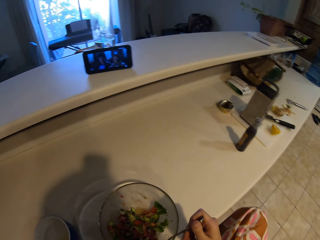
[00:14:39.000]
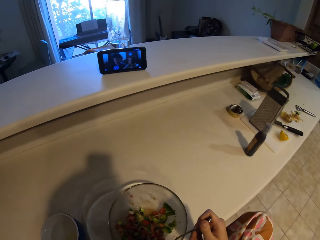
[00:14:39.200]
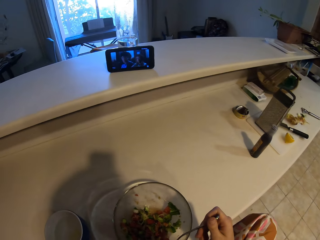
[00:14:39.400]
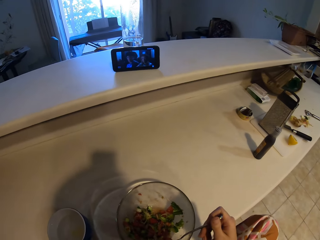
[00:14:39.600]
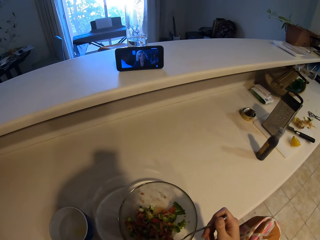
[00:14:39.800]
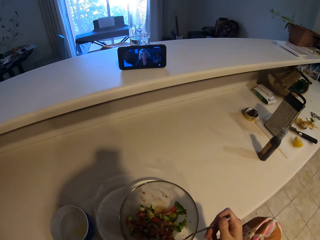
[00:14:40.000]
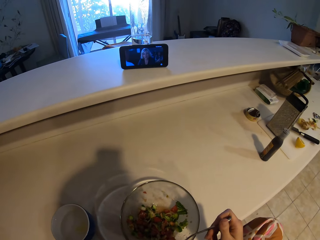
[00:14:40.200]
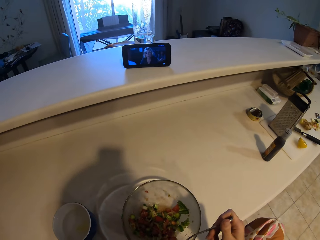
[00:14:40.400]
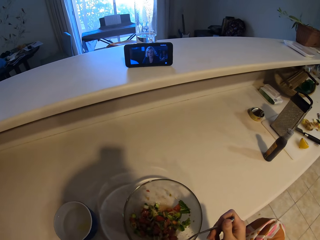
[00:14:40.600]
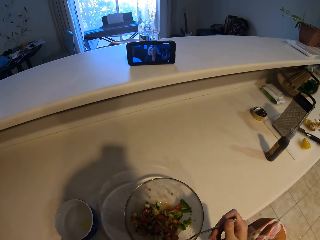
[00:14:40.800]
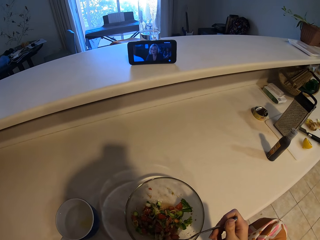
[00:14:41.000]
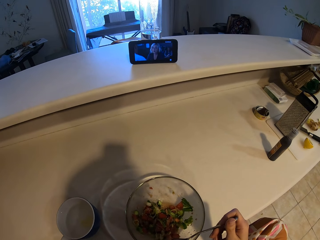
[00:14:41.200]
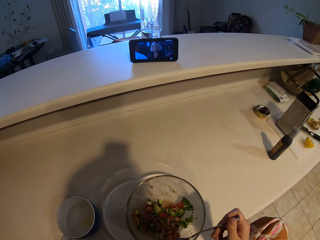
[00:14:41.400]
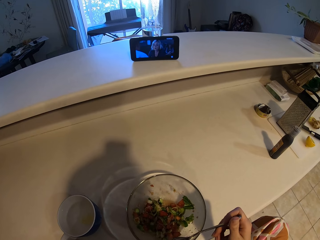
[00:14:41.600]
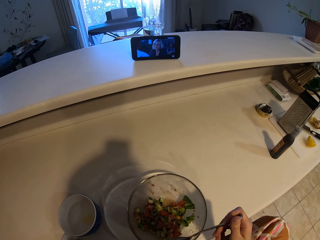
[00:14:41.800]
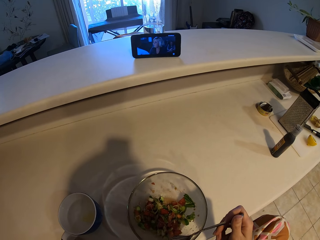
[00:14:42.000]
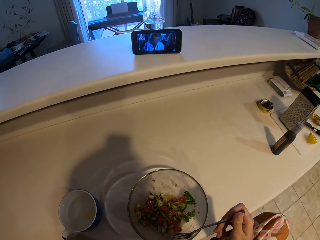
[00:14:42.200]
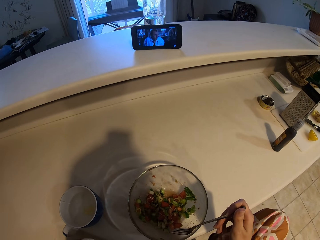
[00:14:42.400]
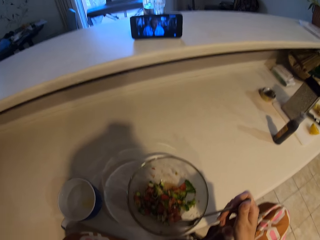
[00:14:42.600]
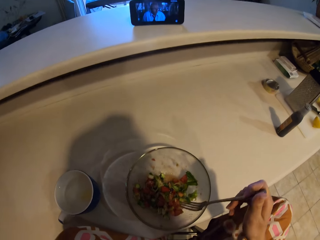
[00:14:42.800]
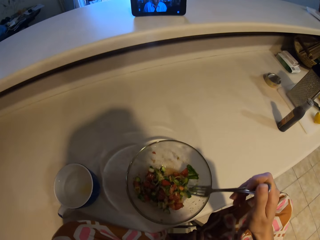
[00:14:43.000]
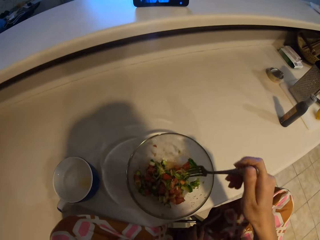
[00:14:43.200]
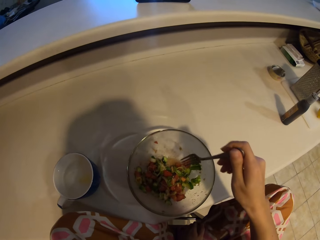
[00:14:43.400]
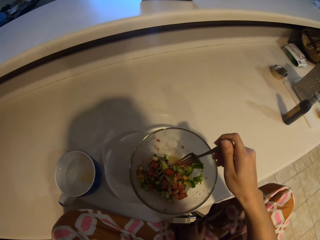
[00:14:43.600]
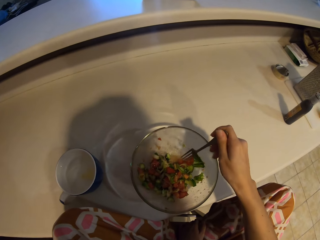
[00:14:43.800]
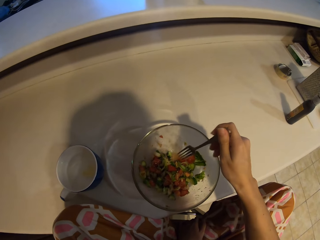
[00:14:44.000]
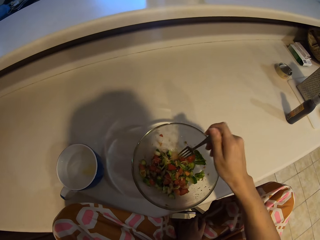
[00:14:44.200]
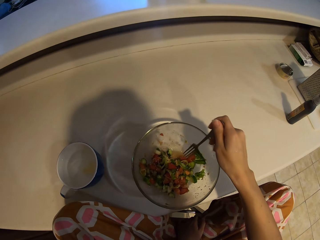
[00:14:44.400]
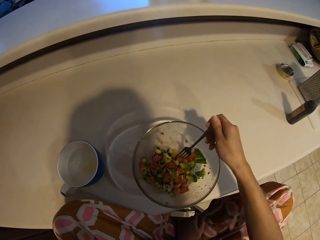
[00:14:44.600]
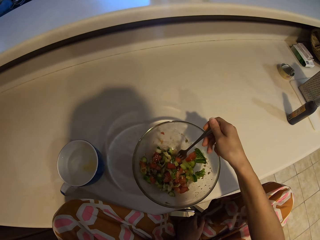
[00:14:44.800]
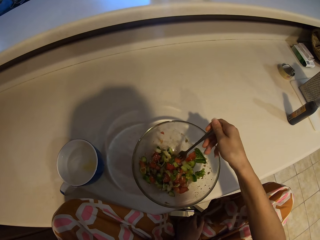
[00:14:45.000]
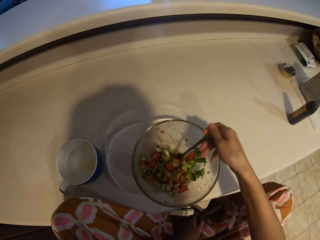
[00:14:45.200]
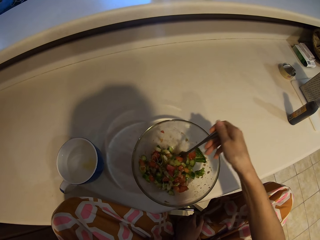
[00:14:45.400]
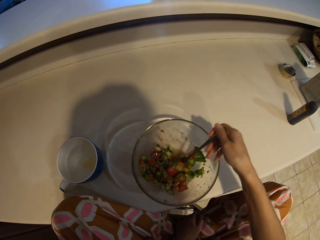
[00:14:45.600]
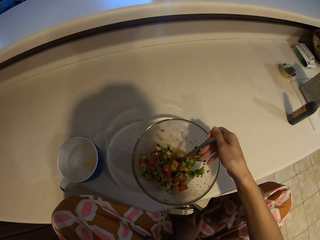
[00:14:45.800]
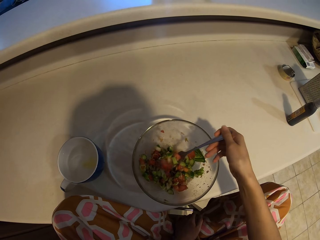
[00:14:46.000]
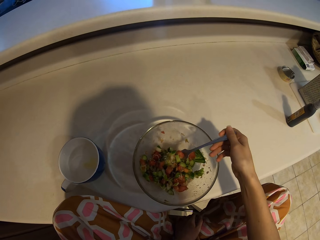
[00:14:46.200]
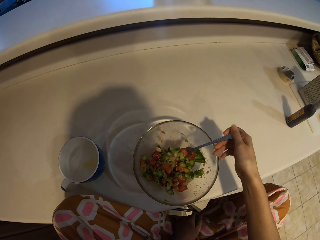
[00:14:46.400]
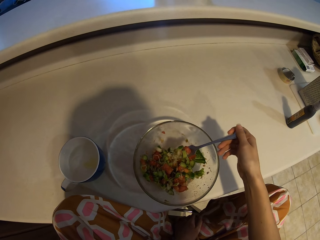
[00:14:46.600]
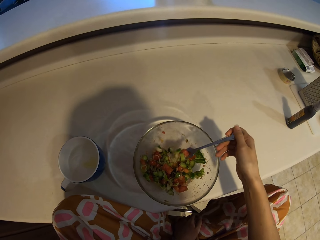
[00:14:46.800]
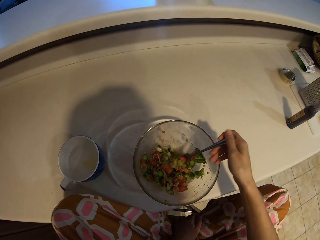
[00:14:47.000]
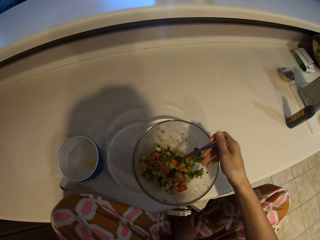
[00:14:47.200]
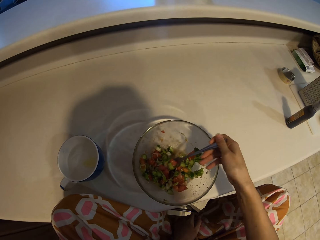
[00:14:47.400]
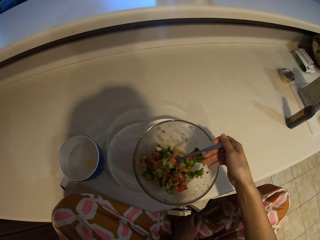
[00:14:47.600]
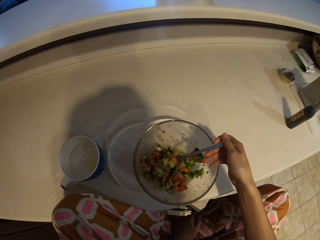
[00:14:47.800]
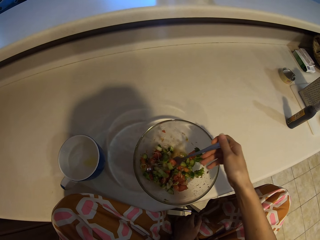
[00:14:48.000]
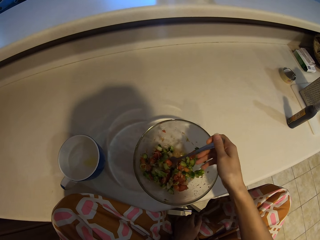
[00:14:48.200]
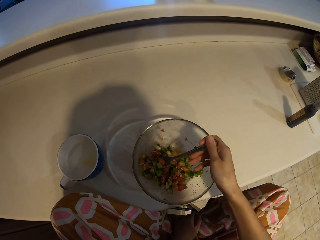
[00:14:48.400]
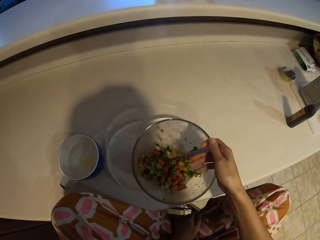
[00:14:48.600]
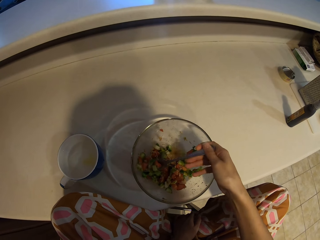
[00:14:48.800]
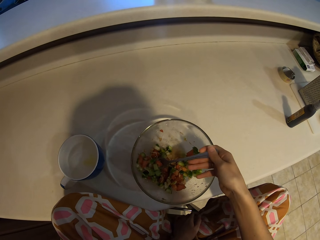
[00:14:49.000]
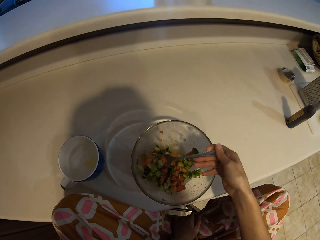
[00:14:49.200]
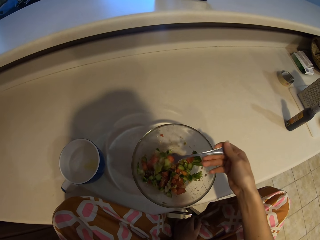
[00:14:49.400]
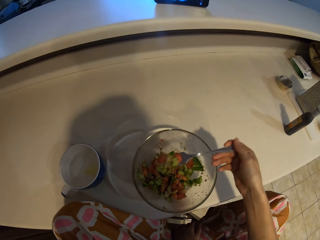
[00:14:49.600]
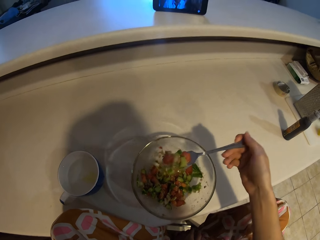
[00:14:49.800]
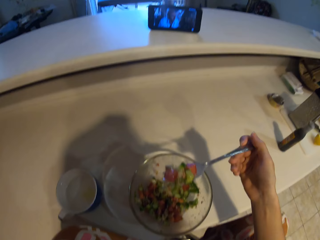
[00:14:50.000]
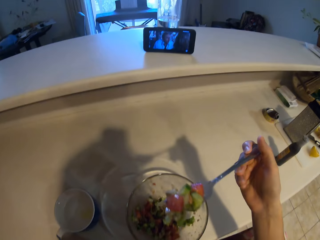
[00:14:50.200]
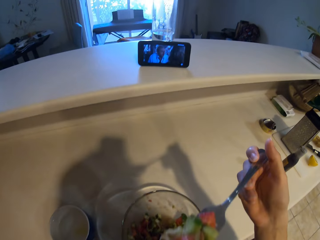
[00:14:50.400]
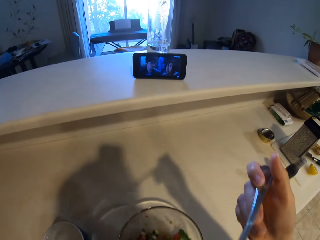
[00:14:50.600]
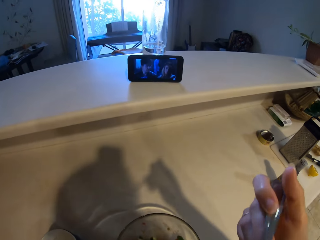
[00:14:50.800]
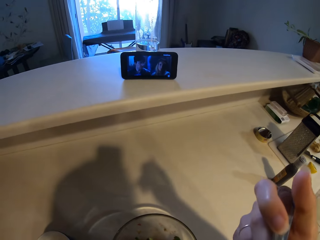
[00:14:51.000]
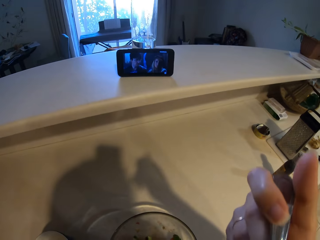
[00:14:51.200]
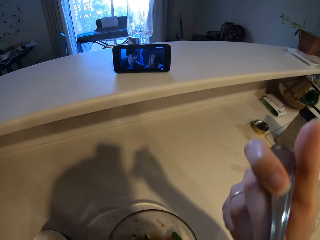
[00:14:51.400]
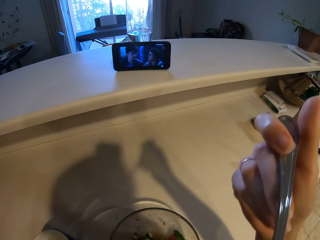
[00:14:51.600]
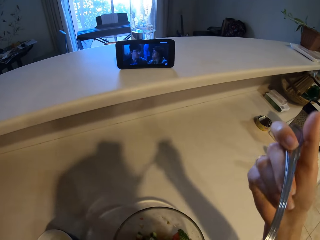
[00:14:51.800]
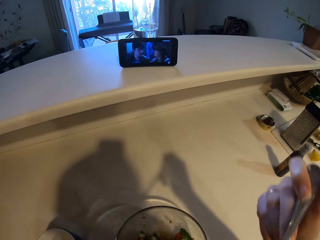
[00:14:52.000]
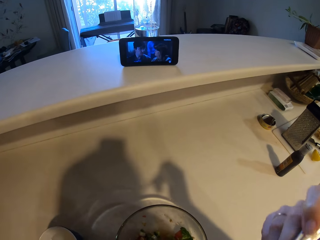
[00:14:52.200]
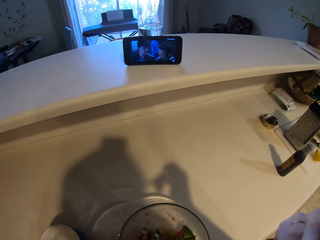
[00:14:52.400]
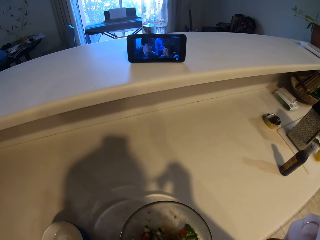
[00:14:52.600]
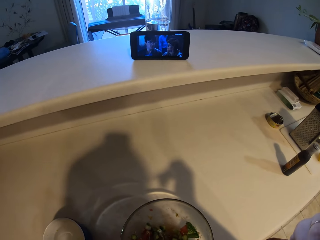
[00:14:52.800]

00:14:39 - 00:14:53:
The camera wearer watches a movie on the phone. They scoop the food. They lift the food and eat the food.

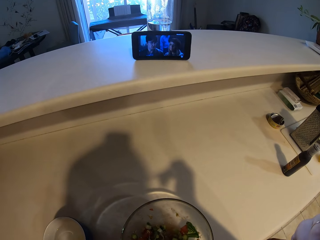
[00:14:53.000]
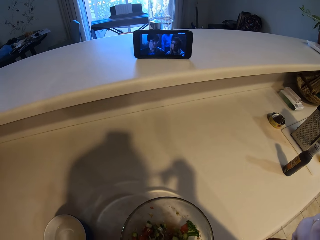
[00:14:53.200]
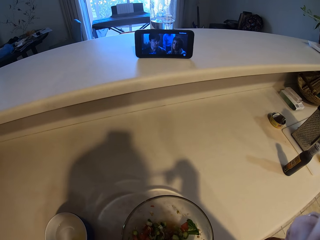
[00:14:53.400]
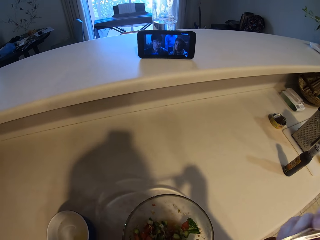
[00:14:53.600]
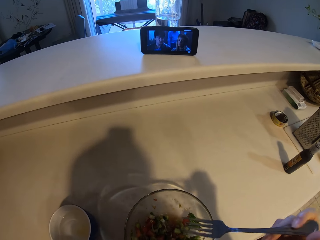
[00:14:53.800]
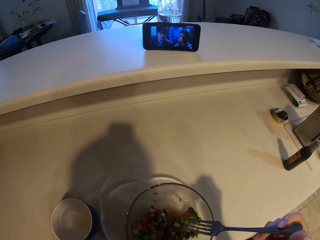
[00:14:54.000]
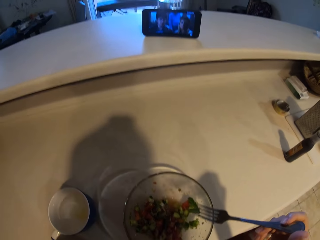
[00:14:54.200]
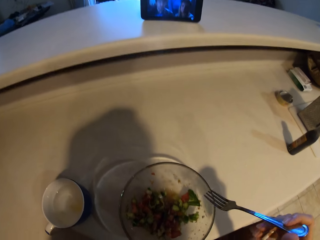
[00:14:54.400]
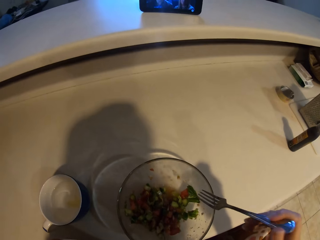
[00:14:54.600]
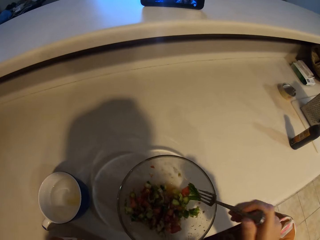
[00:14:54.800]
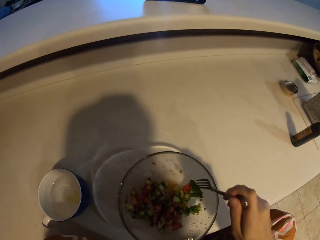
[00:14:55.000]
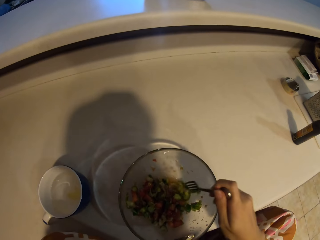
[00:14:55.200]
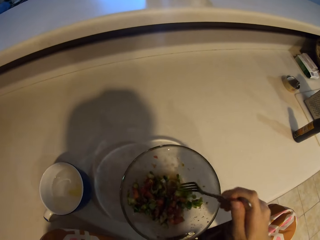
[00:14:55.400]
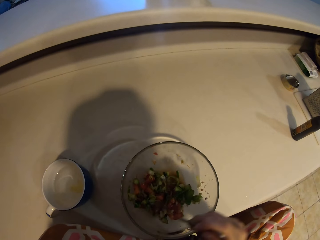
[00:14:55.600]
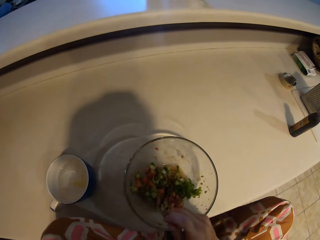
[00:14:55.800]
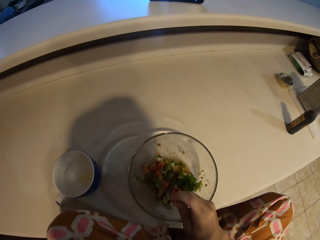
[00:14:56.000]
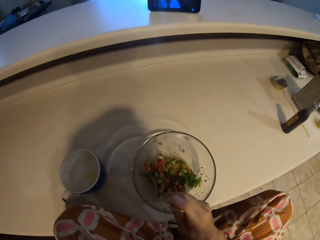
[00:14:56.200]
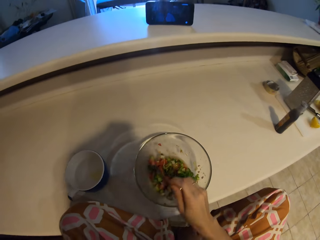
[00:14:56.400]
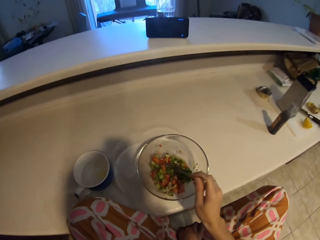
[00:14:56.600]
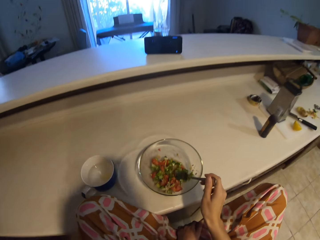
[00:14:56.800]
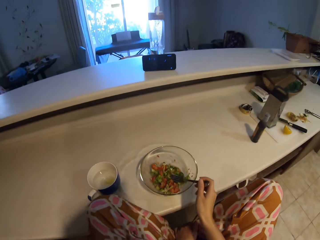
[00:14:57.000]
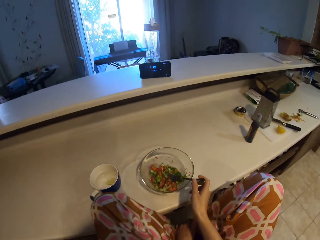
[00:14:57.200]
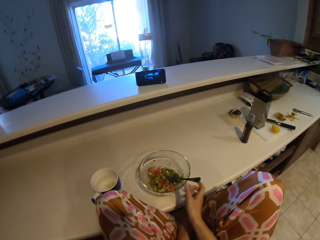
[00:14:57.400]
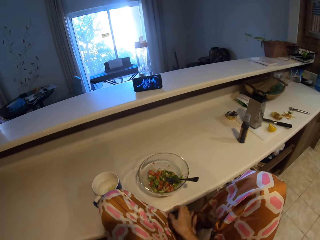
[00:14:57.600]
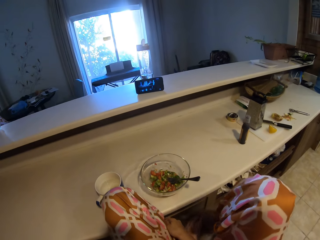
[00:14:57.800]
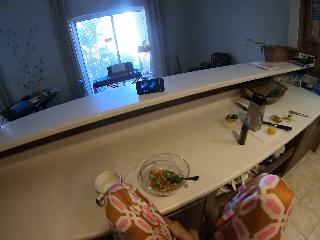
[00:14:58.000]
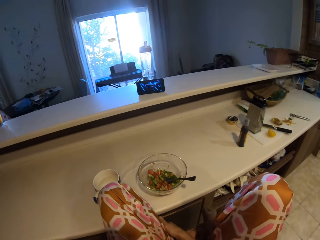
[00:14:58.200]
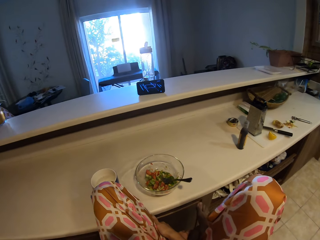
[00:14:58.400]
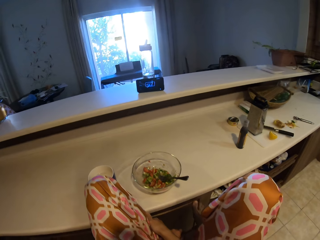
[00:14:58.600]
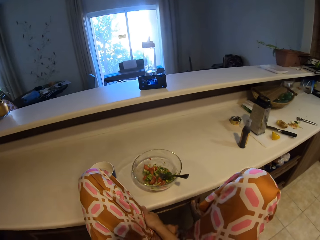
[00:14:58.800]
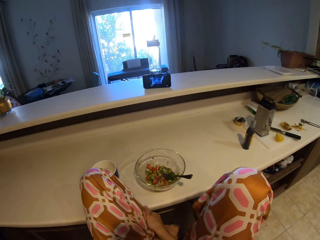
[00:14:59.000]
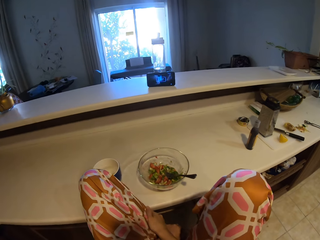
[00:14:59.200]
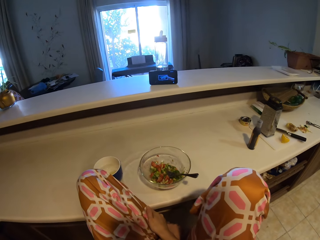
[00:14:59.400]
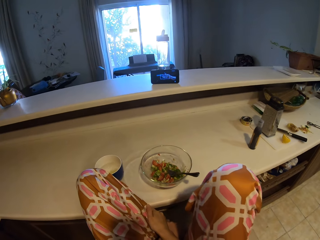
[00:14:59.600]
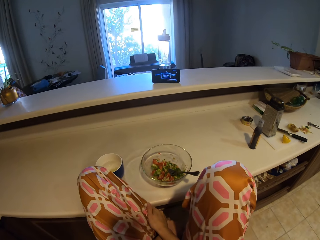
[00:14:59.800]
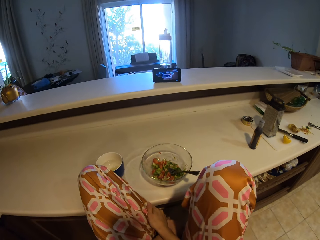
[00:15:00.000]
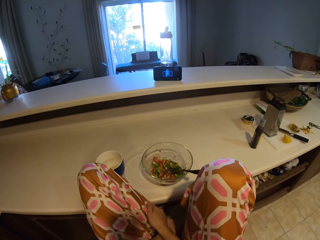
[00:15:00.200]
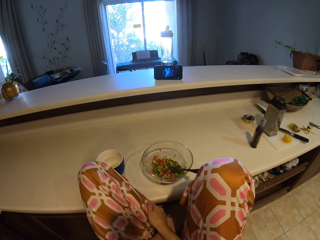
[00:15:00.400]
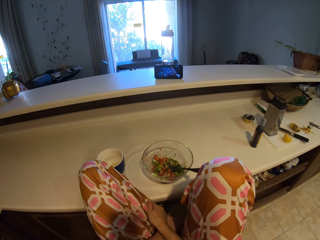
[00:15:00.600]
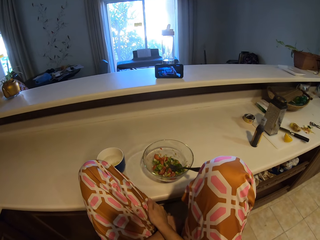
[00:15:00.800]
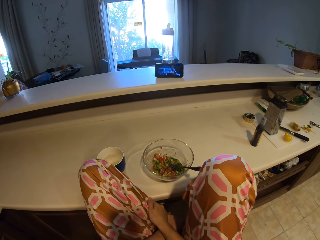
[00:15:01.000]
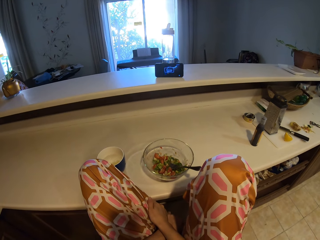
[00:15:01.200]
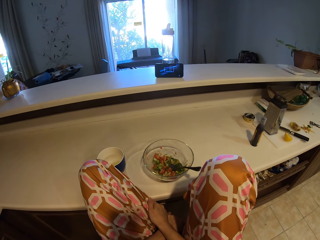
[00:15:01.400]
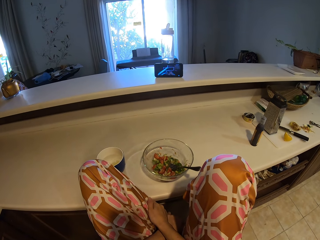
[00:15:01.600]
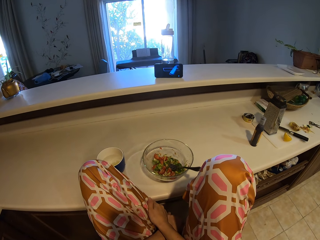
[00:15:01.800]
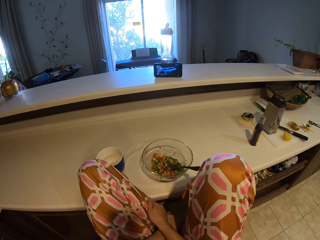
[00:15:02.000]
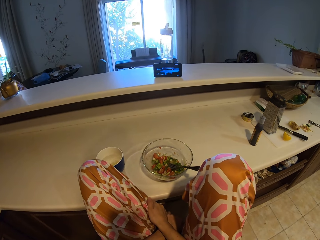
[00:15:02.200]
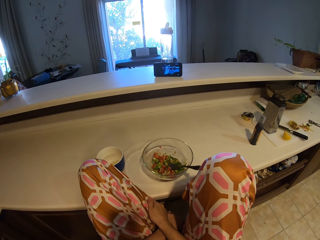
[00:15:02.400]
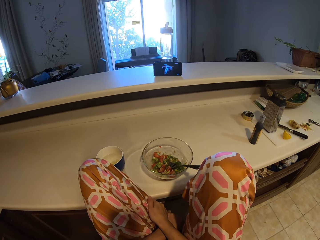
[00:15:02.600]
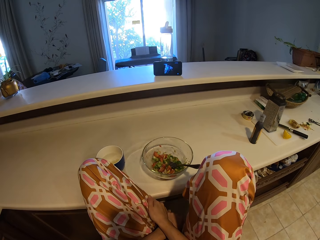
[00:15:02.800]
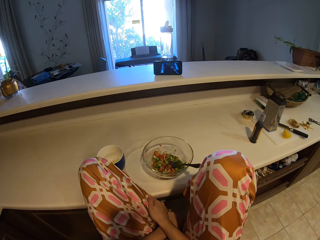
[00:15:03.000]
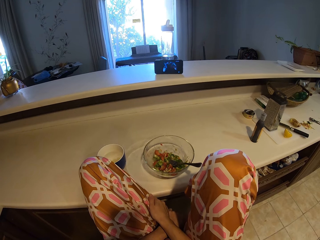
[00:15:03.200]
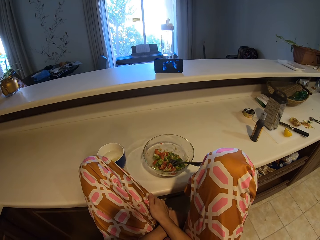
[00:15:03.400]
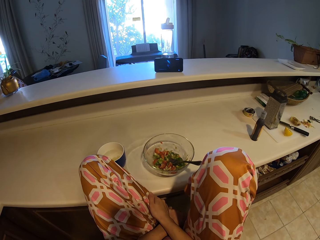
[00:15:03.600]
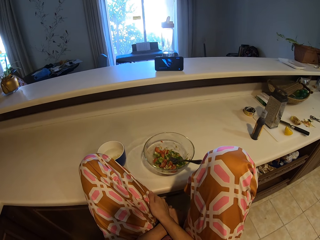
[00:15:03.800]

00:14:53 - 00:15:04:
The camera wearer puts the fork in the bowl. She stirs the food. She drops the fork in the bowl. She holds both legs. She moves on her seat. She watches a movie on the phone.
